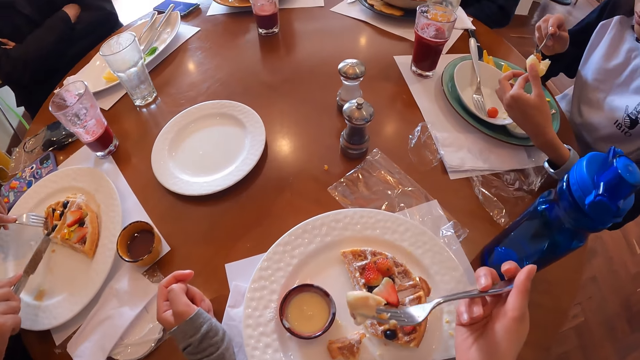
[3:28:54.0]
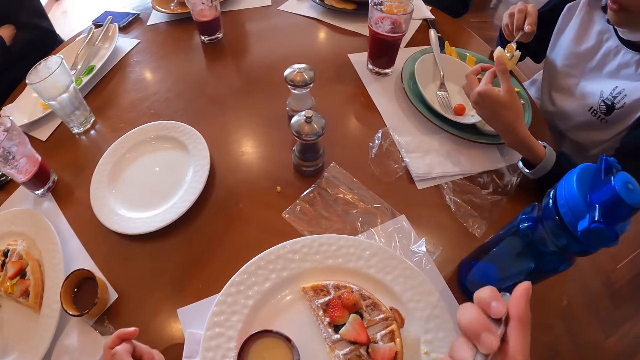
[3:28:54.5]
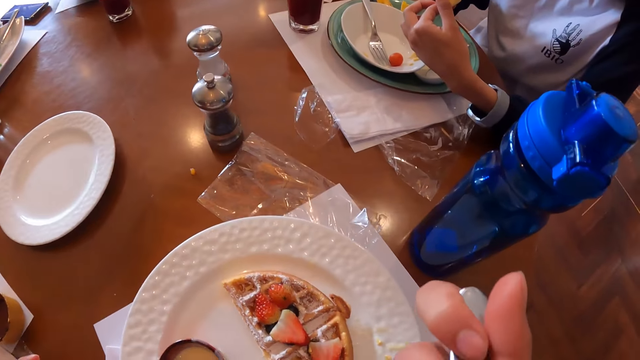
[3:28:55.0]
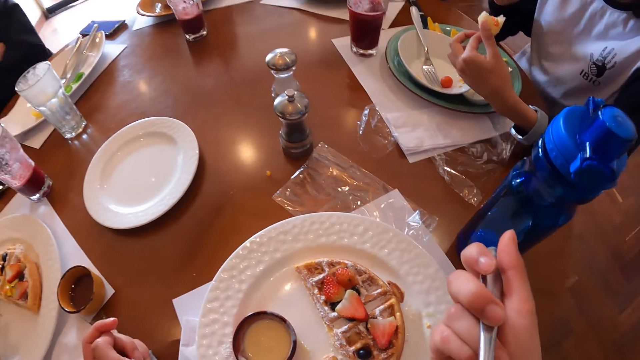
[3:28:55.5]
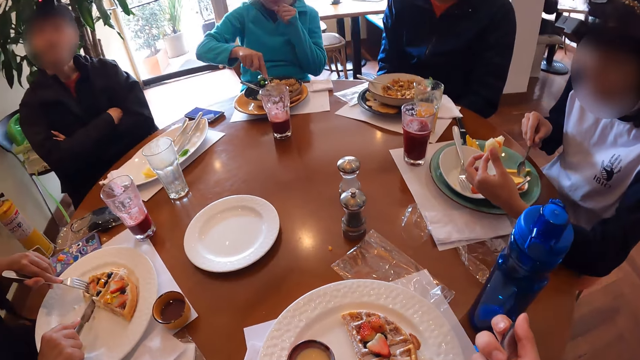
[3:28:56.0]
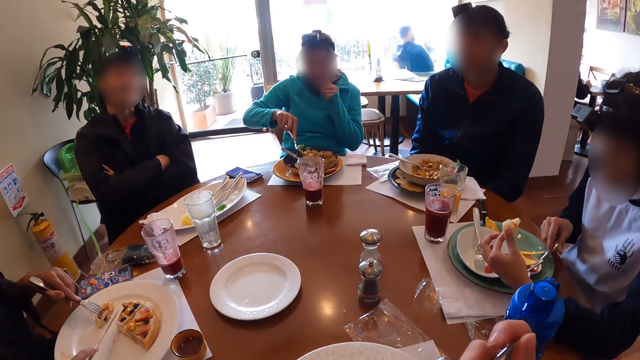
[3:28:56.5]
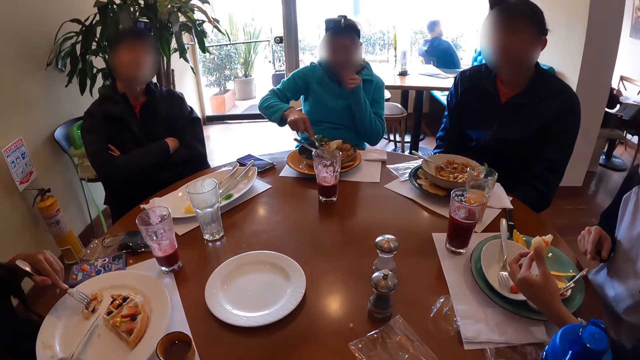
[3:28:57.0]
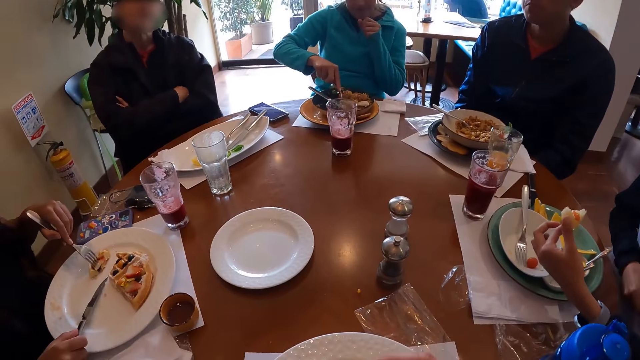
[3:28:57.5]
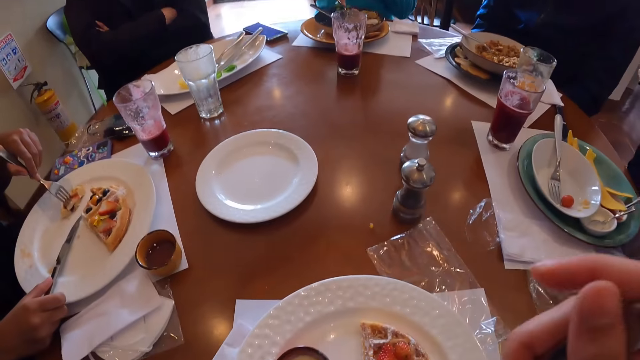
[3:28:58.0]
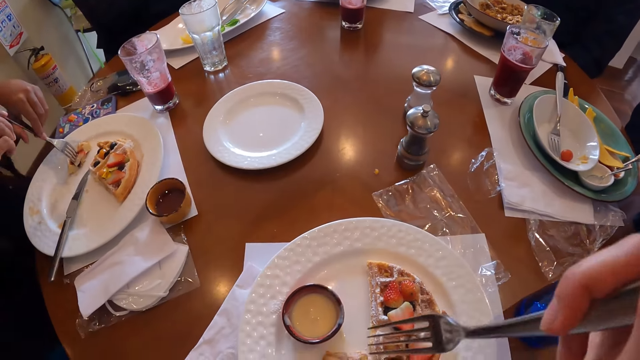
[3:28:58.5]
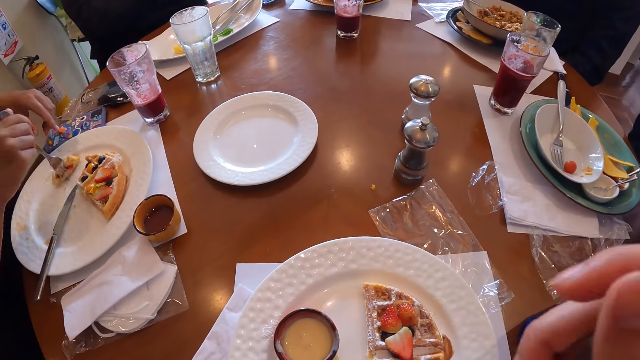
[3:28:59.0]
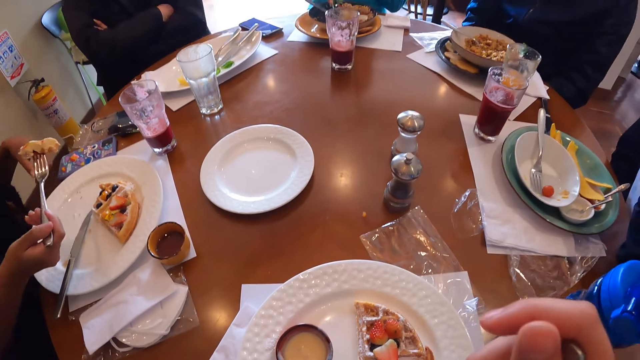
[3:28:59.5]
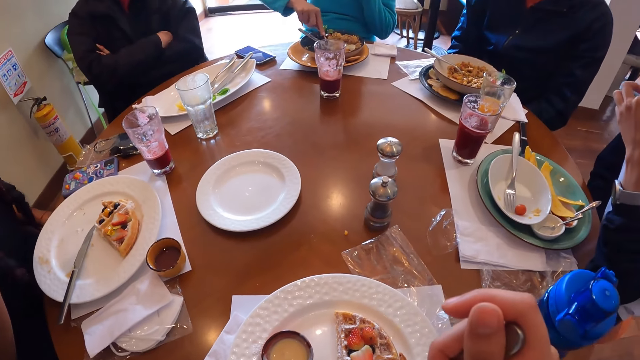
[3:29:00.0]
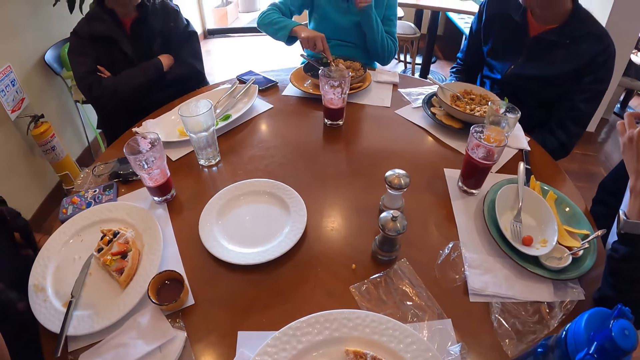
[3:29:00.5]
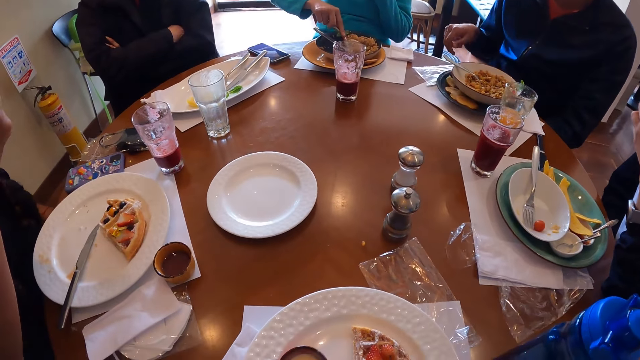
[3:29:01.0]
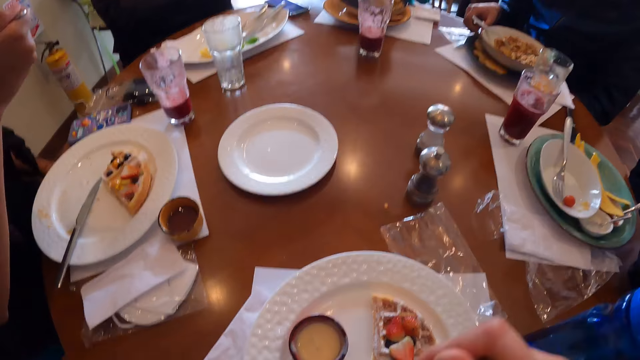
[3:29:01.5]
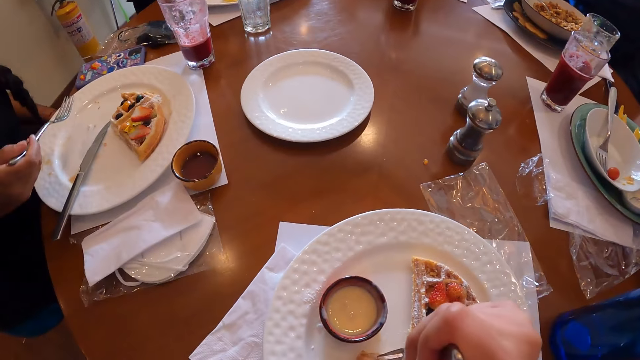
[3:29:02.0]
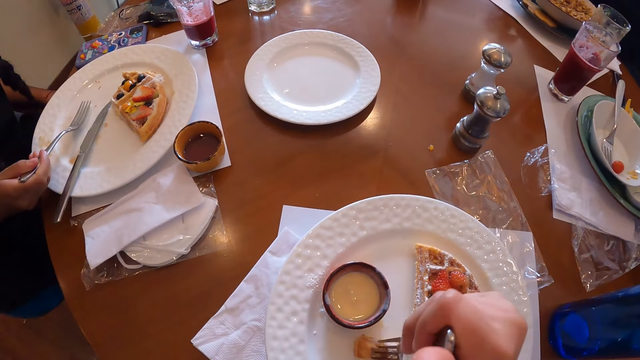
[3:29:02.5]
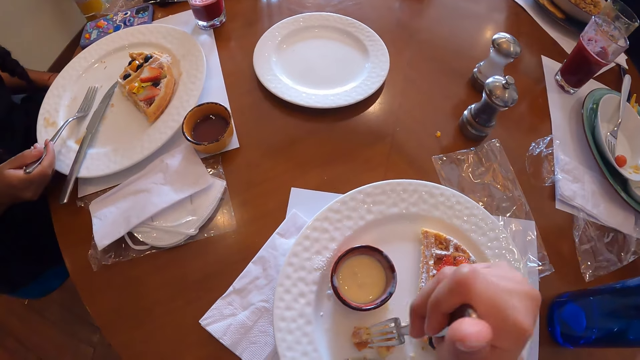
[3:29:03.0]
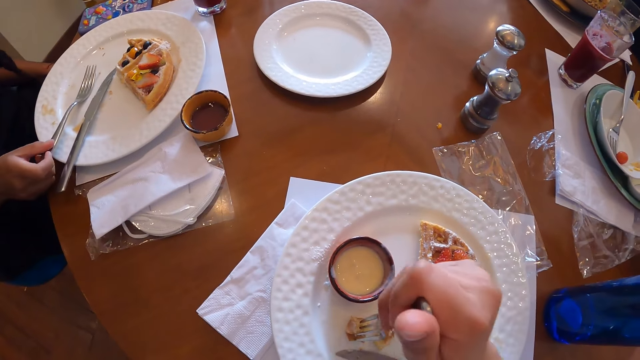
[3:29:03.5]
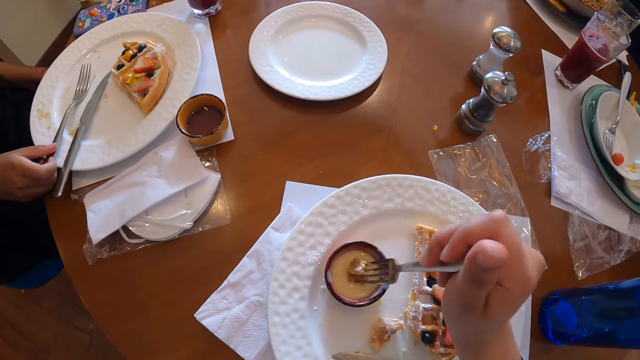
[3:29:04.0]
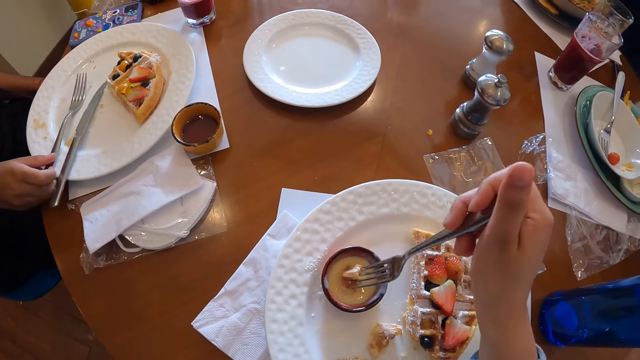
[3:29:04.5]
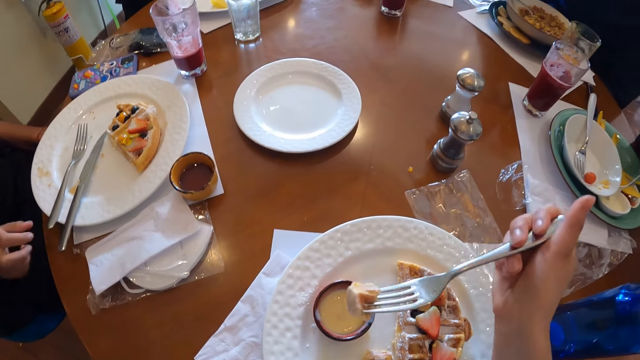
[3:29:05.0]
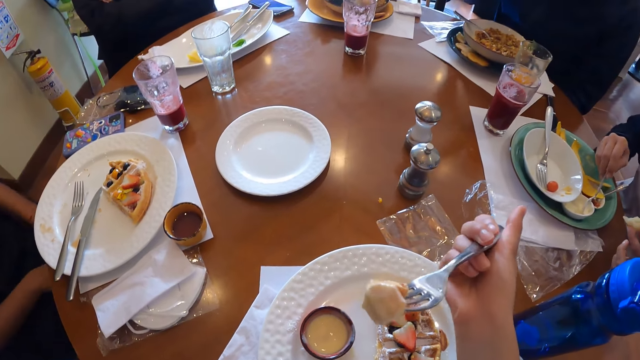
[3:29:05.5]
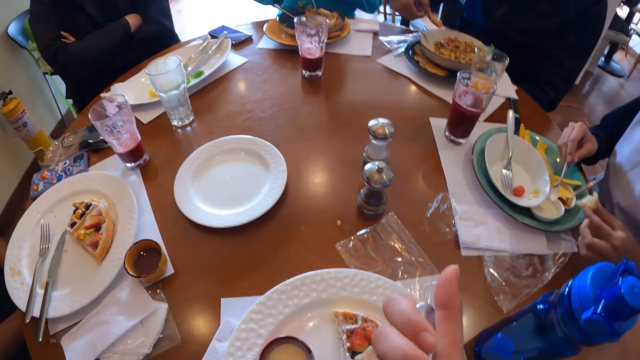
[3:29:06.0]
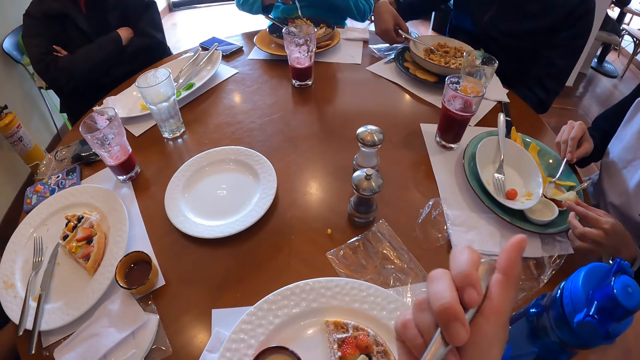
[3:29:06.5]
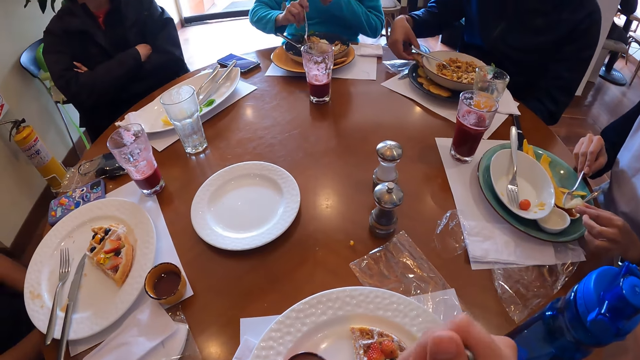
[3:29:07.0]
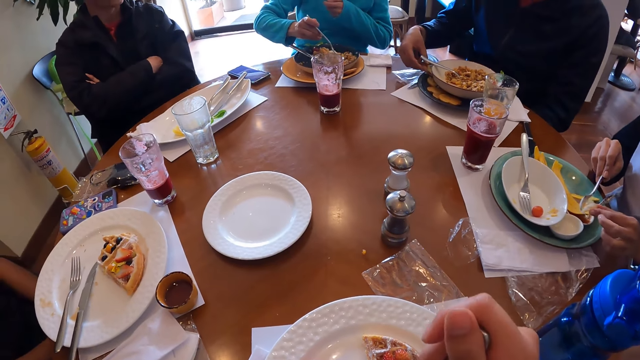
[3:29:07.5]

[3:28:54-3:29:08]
The camera wearer eats the waffle with the fork in her right hand. A woman cuts a fried egg in the plate with the fork with her right hand. Another woman drops the spoon in the bowl on the plate with her right hand. A third woman drops the knife on the plate with her right hand. The second woman eats the pie in her left hand. The third woman holds the fork with her right hand and eats the waffle with the strawberry with the fork in her right hand. A man picks up a pizza on the plate on the tablemat with his right hand. The camera wearer cuts a piece of waffle on the plate on the table mat with the fork in her right hand. The third woman drops the fork on the plate with her right hand. The camera wearer picks up the waffle on the plate on the table with the fork in her right hand. She dips the waffle into the white sauce bowl on the plate with the fork in her right hand. The second woman scoops the sauce in the bowl on the pie with the spoon in her right hand. The camera wearer eats the waffle with the fork in her right hand. The first woman stirs the rice in the plate with the fork in her right hand. The man drops the pizza on the plate with his right hand.

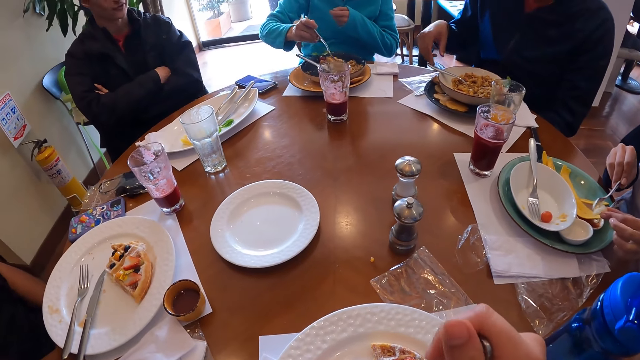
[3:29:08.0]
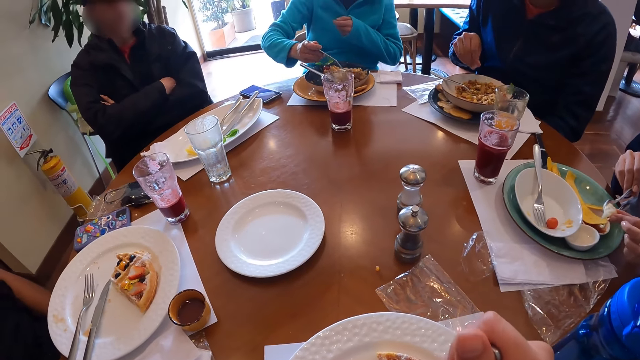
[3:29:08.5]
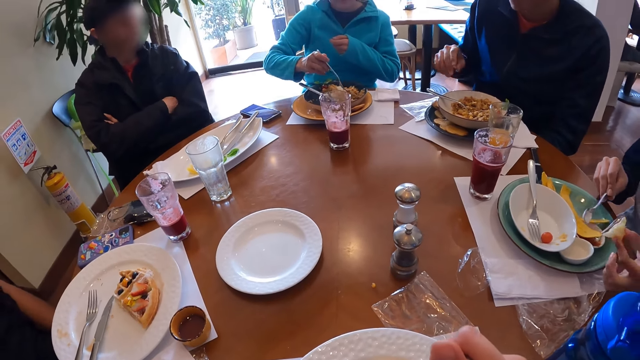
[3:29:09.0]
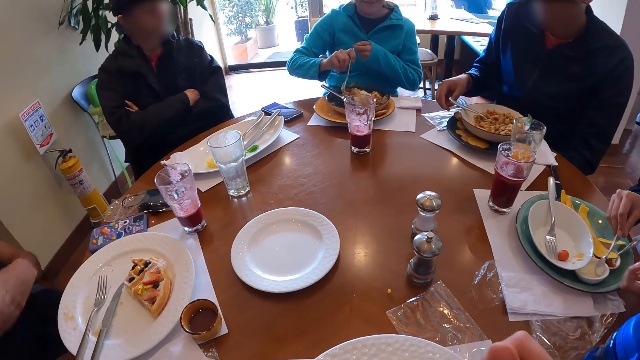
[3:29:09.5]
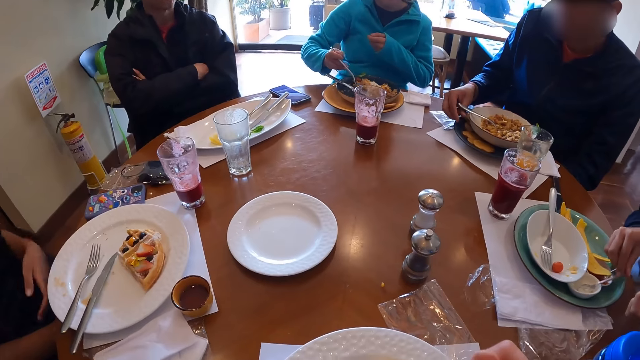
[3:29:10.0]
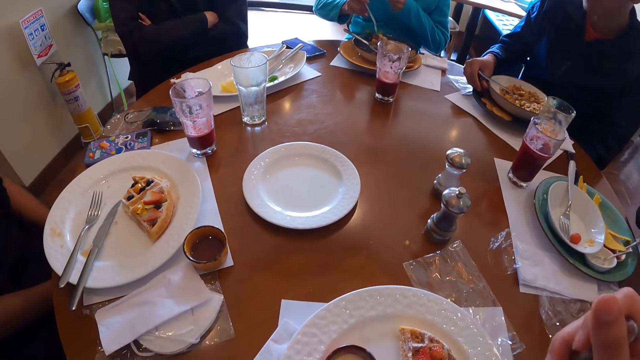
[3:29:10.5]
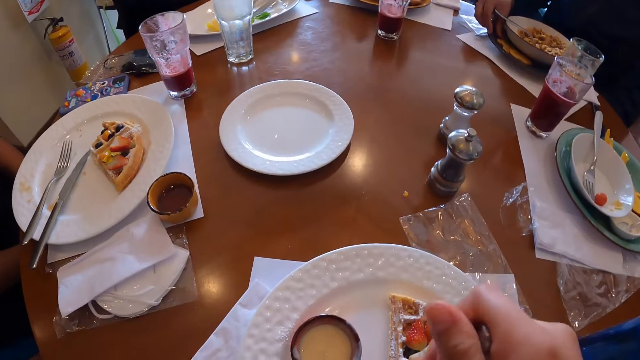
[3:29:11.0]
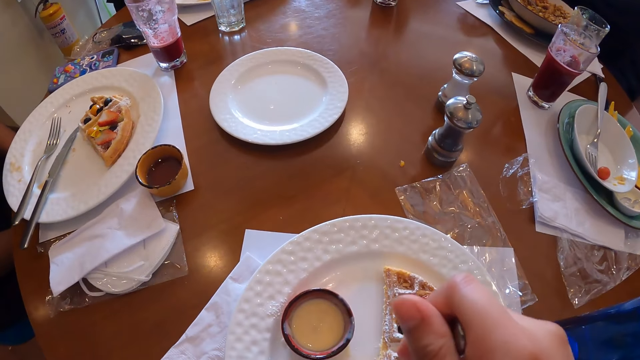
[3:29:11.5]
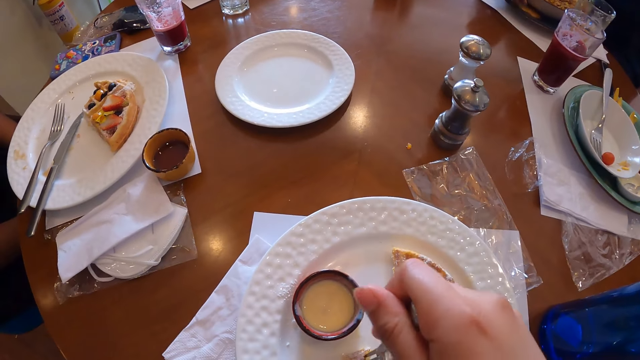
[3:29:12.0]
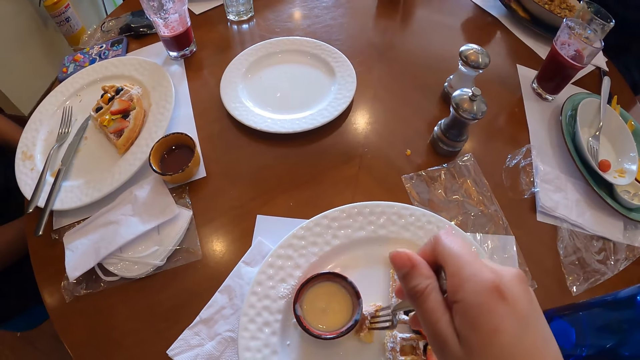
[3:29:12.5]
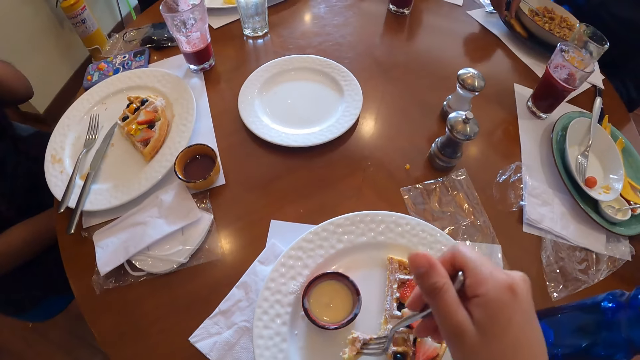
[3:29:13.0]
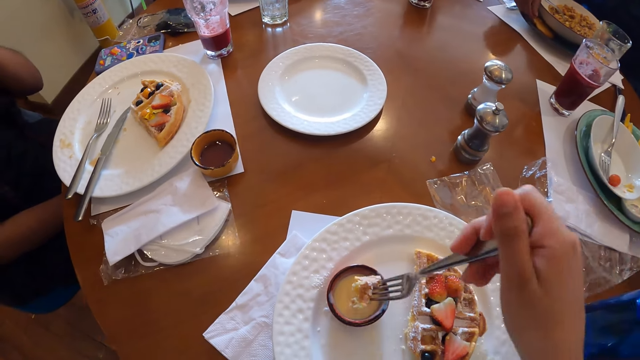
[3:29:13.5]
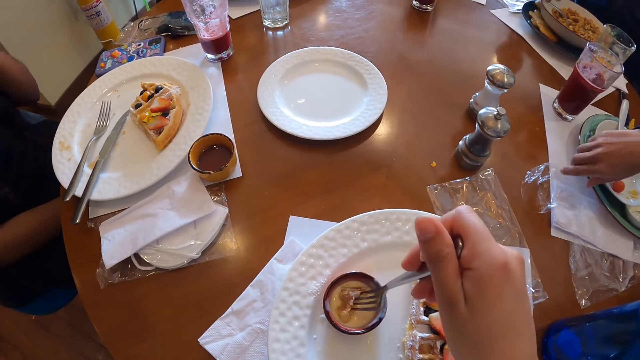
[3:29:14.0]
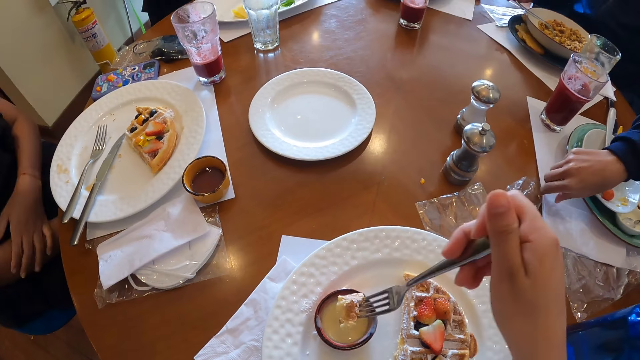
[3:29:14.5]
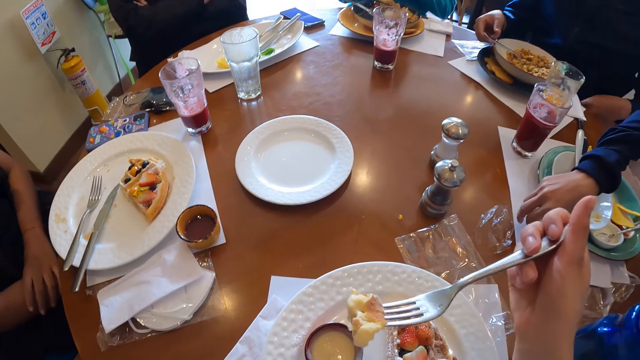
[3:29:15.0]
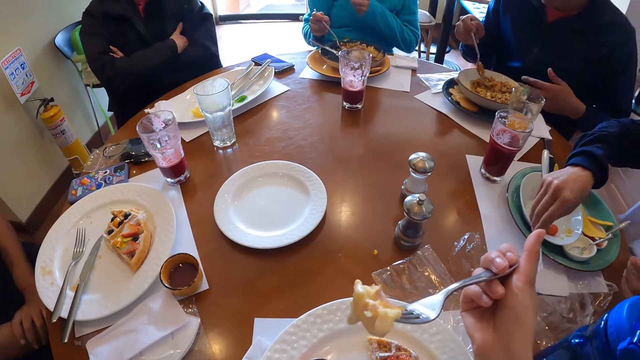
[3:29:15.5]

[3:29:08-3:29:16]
A woman drops the spoon in the bowl with her right hand. A man arranges the pizza on the plate with his right hand. The camera wearer picks up the waffle on the plate on the table mat with the fork in her right hand. She dips the waffle into the white sauce bowl on the plate with the fork in her right hand. The woman moves a nylon on the table with her right hand. The man picks up the fork in the plate with his right hand. The woman picks up a serviette on the tablemat with her right hand. The man eats frittata from the plate with the fork in his right hand.
